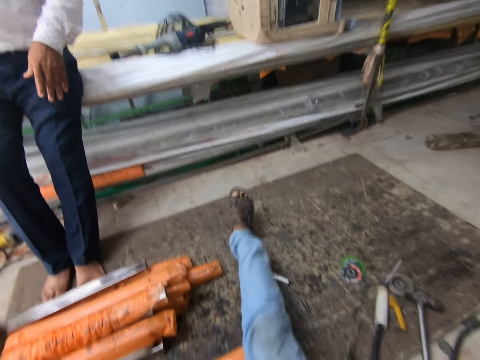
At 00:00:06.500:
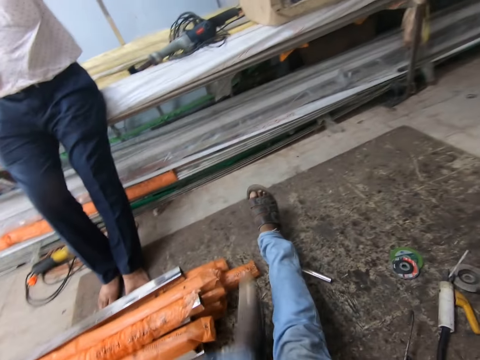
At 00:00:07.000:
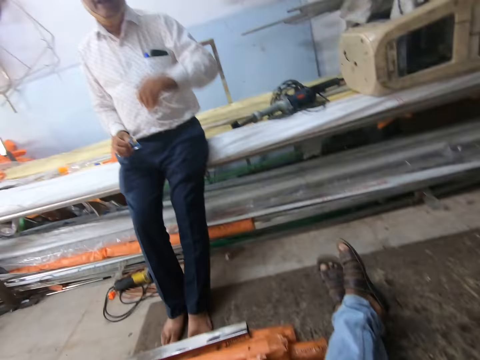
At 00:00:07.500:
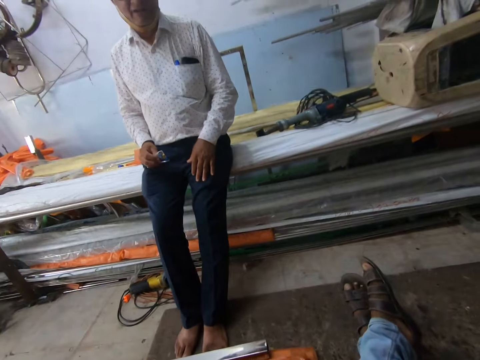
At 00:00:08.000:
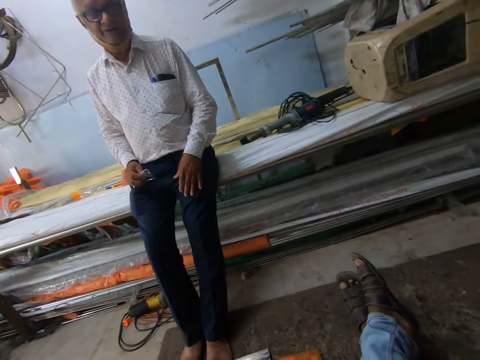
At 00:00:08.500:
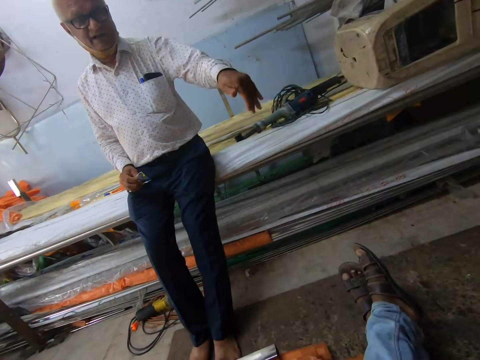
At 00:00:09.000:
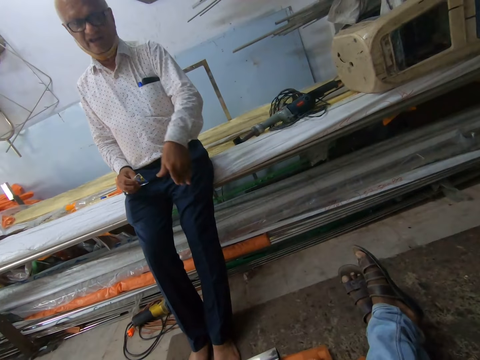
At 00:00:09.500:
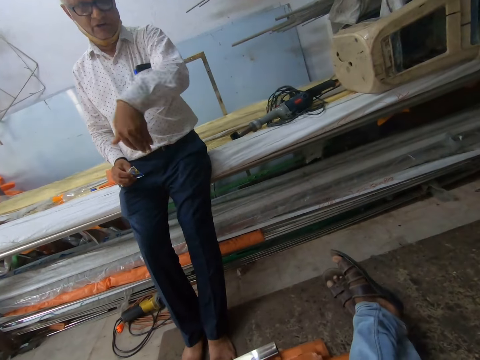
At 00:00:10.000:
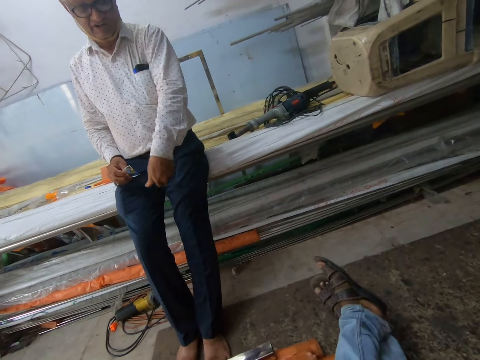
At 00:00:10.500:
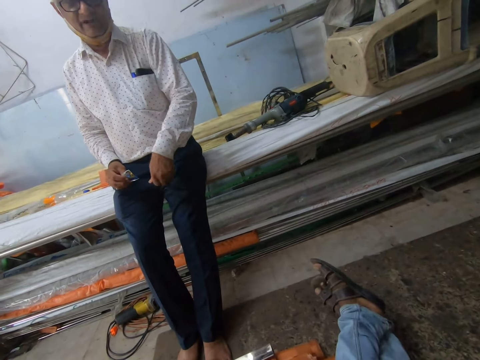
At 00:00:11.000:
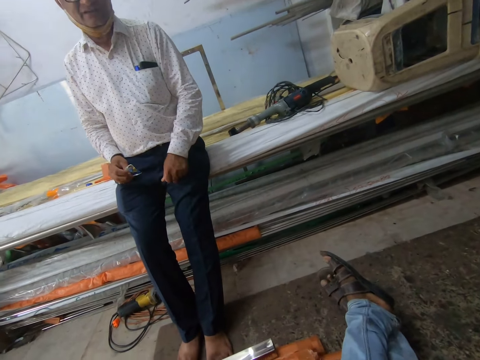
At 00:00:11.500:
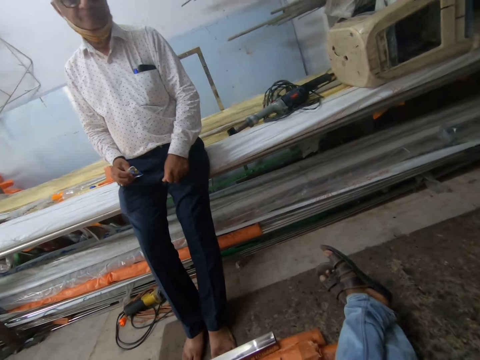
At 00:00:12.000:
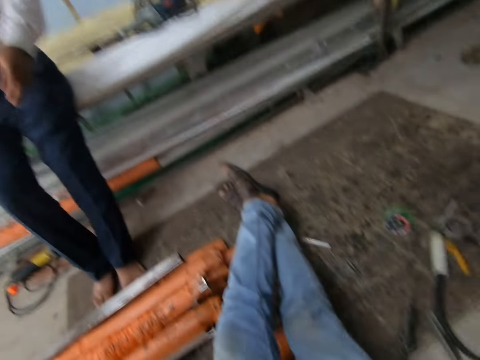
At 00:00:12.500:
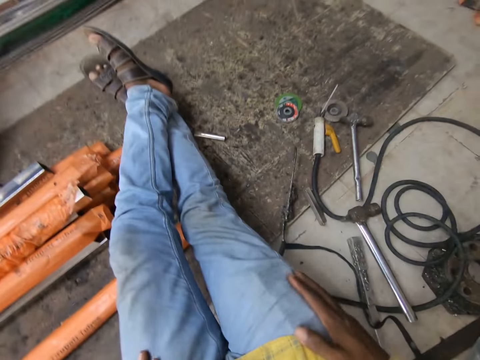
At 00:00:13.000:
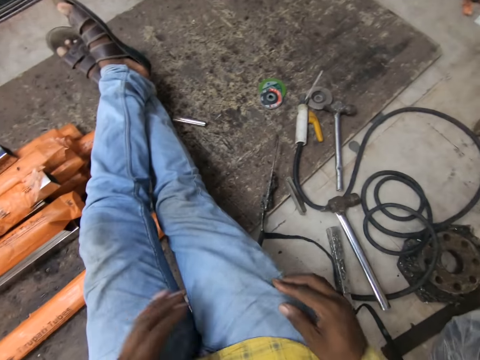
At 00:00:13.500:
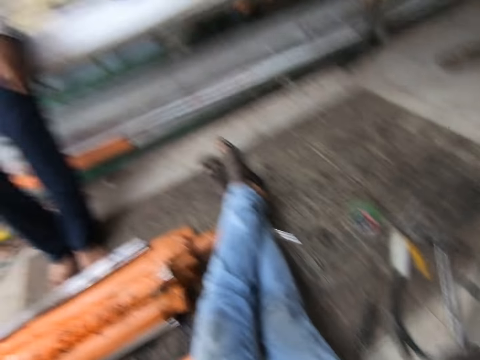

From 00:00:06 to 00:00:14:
The camera wearer stretches his leg on the floor. He touches his pocket.

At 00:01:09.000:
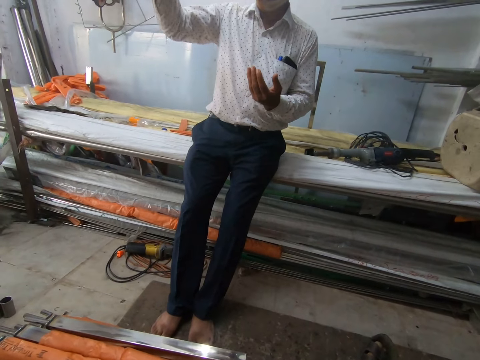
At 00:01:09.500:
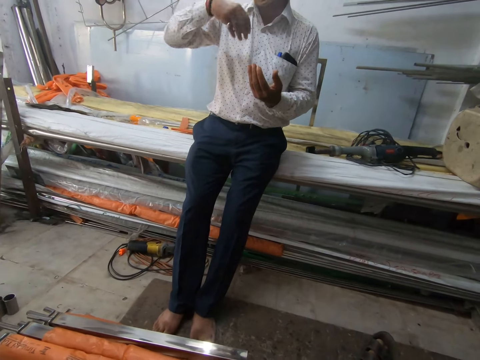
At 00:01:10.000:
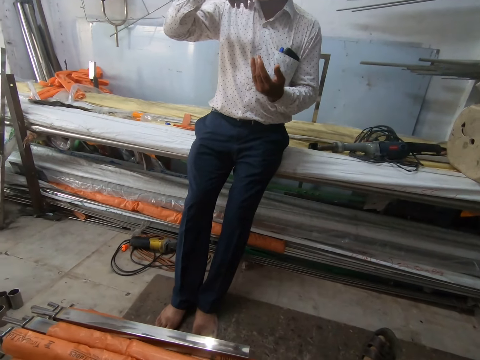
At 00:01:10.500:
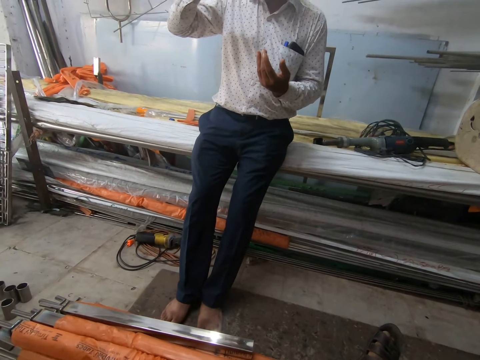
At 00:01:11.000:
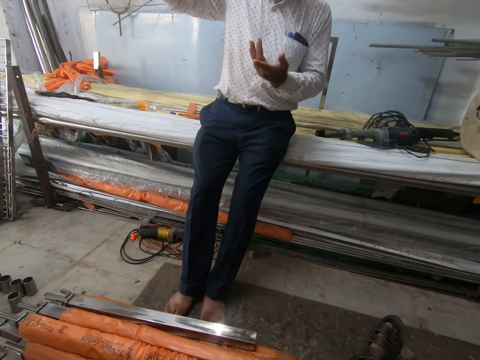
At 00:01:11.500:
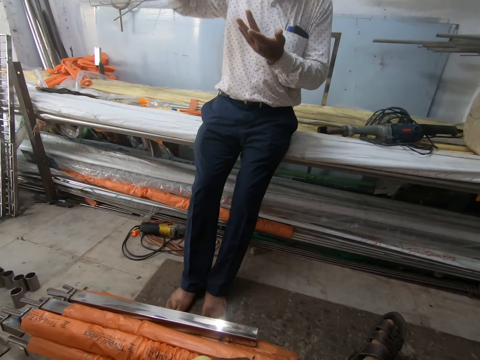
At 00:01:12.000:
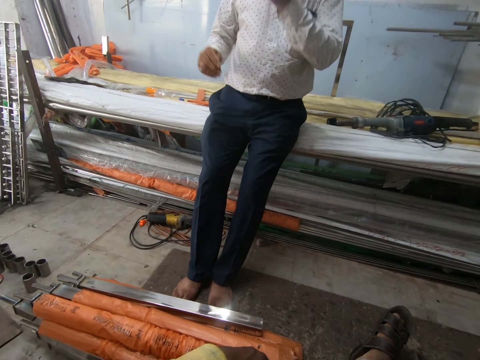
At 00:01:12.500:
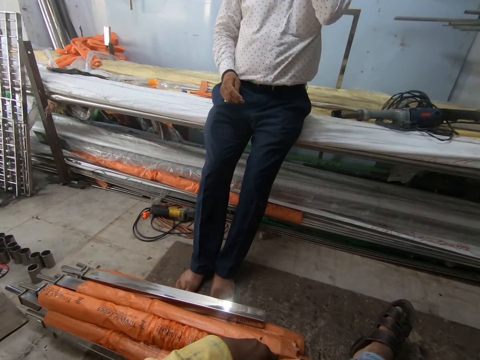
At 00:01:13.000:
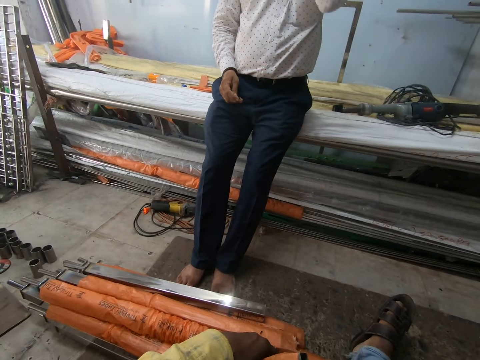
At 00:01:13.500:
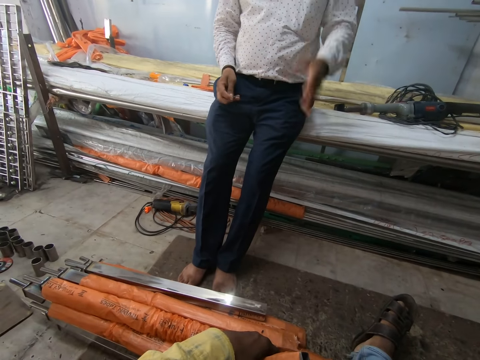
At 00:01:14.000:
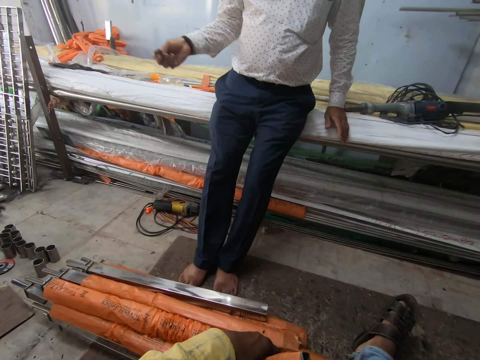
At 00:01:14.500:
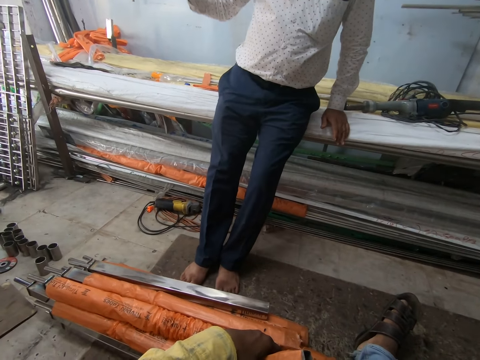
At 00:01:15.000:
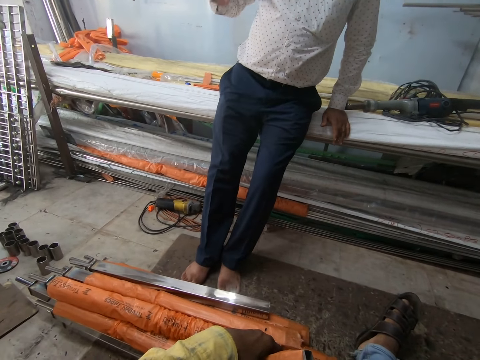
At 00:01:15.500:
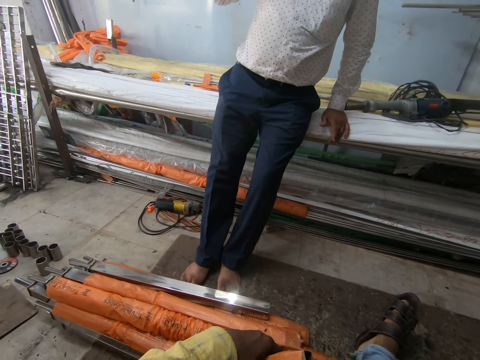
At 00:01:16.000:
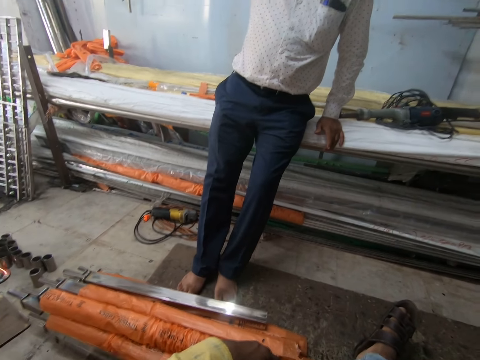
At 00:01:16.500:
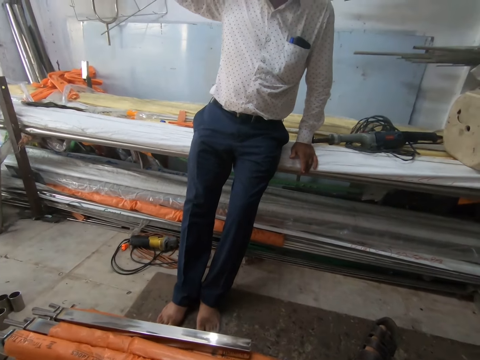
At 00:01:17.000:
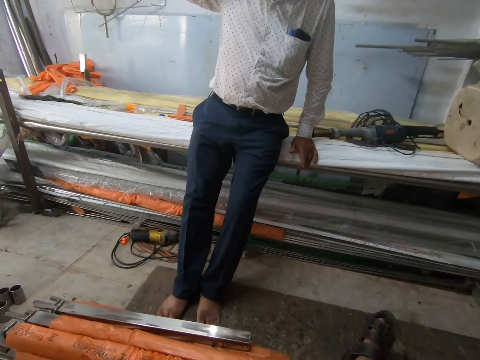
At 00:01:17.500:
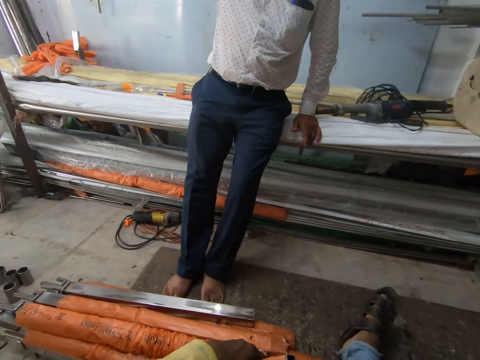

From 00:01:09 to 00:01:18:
A man talks to the camera wearer. The man lifts his hand.

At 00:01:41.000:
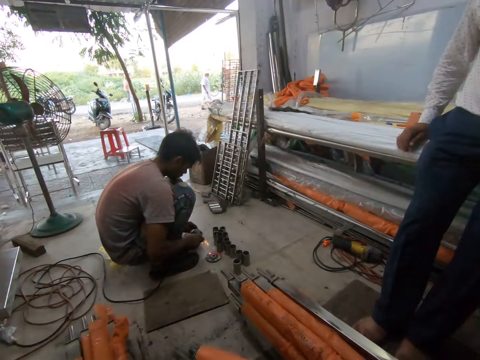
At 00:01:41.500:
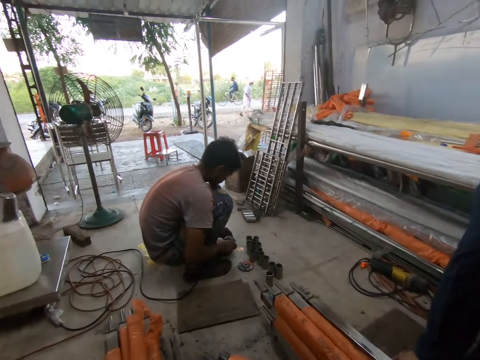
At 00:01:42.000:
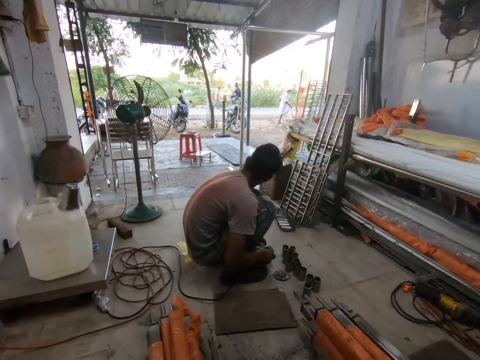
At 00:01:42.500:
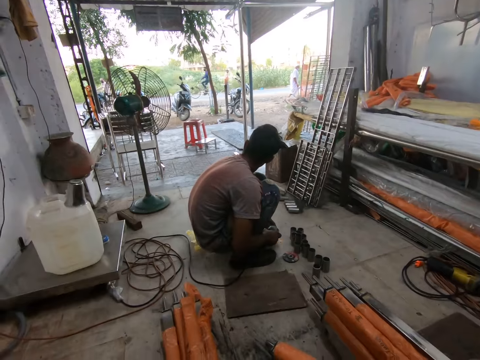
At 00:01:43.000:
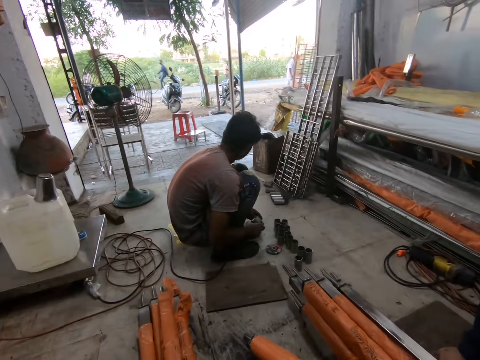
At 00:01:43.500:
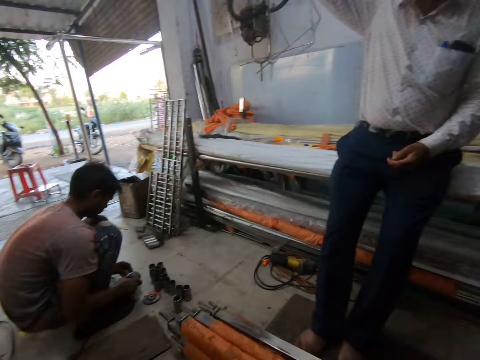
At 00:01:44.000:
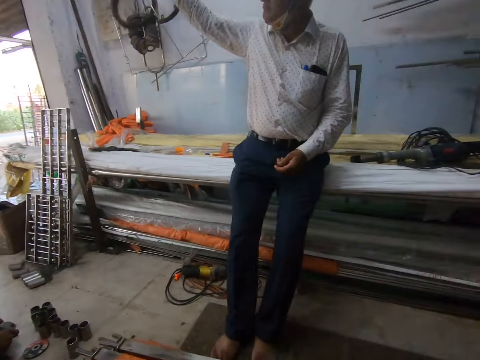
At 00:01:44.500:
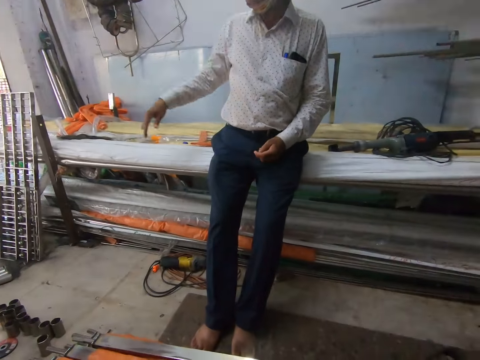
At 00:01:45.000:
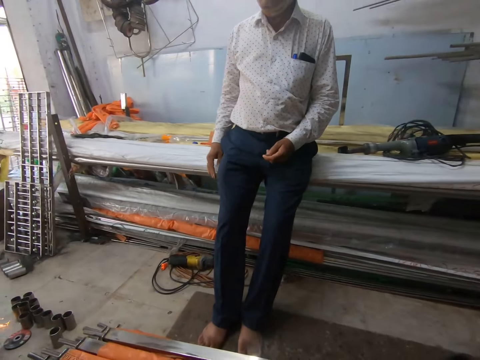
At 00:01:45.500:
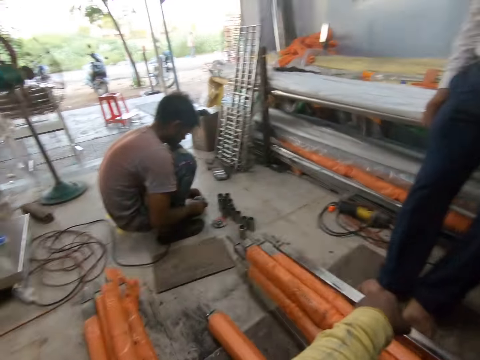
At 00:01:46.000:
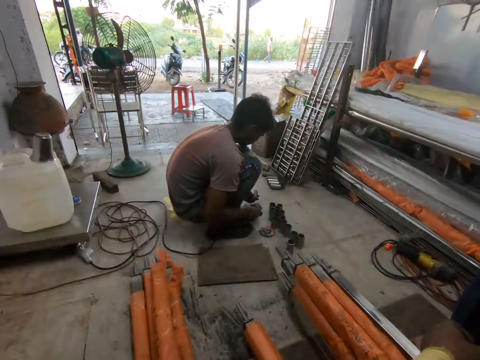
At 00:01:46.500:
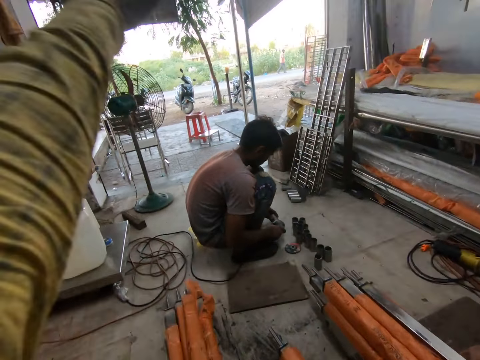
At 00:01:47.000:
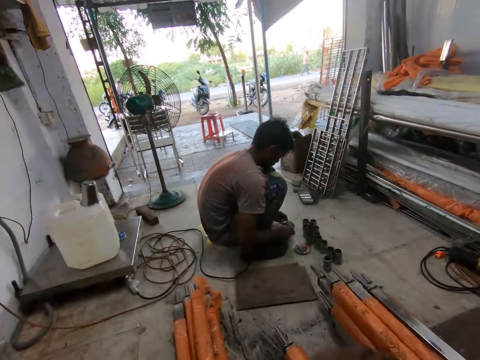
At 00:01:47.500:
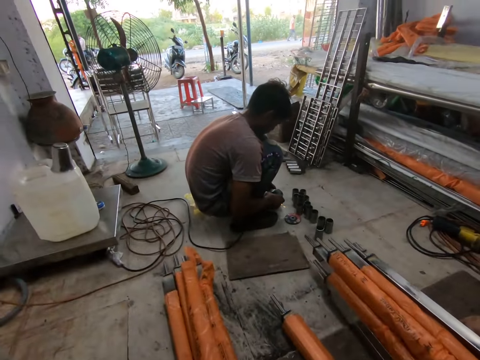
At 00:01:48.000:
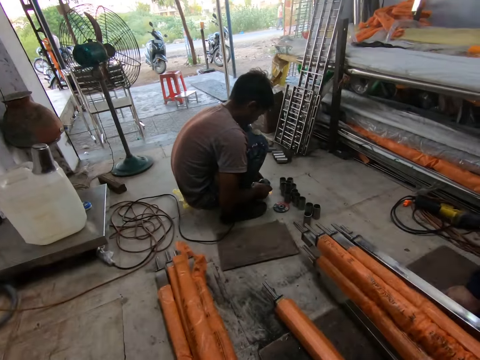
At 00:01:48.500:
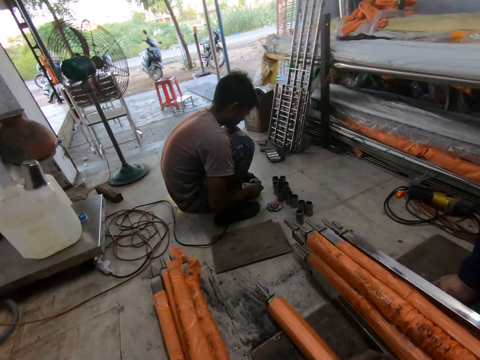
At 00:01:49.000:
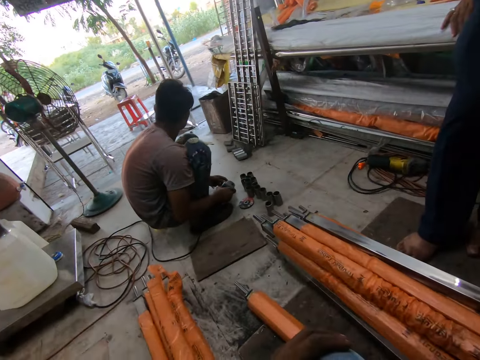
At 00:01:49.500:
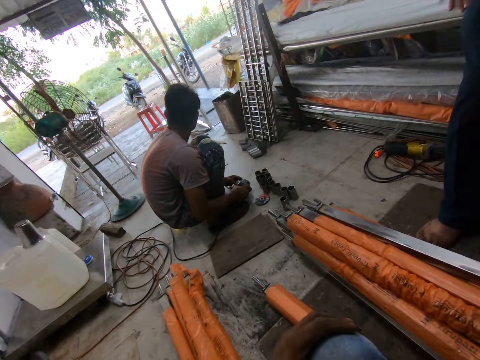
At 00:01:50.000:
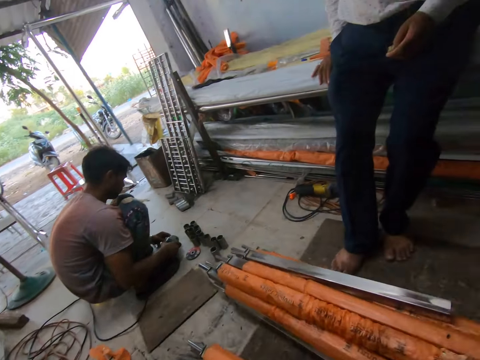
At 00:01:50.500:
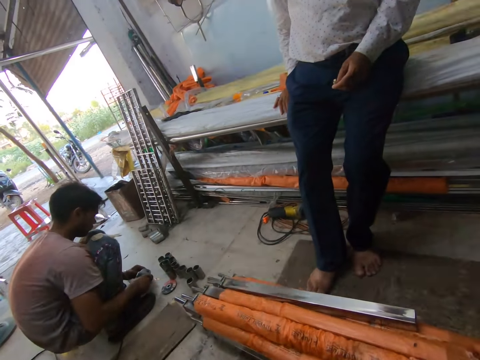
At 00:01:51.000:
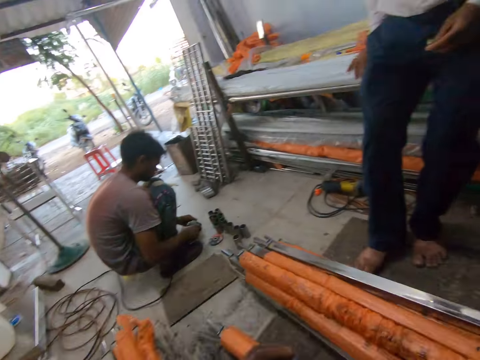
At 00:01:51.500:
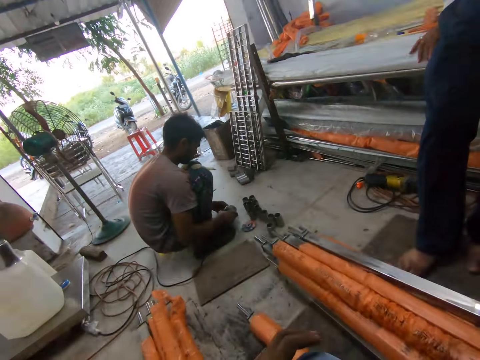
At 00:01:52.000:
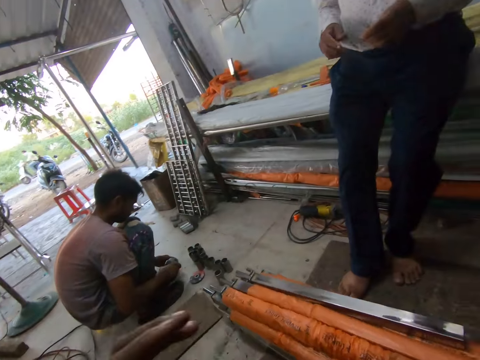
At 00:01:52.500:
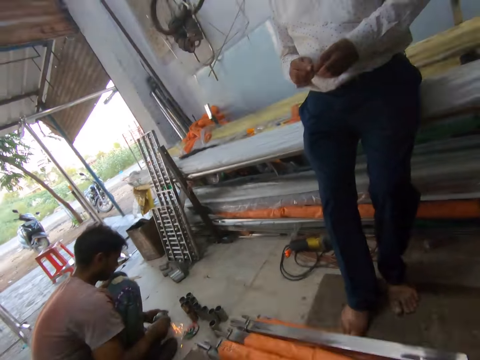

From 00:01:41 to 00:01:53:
The camera wearer calls a man. They look outside the workshop. Another man talks to the camera wearer. The camera wearer calls the first man.
